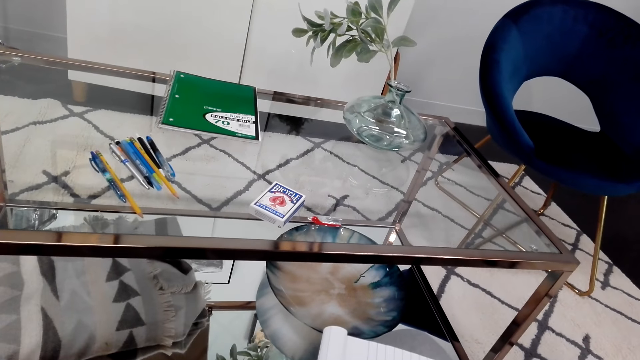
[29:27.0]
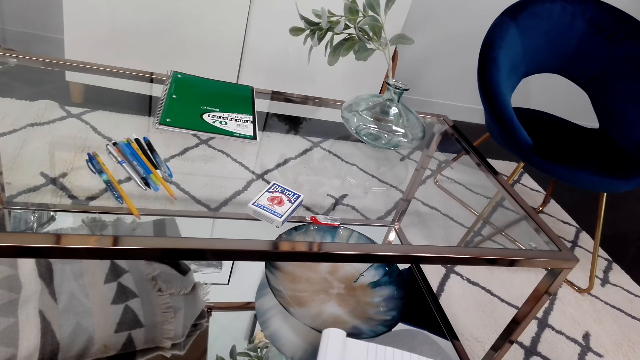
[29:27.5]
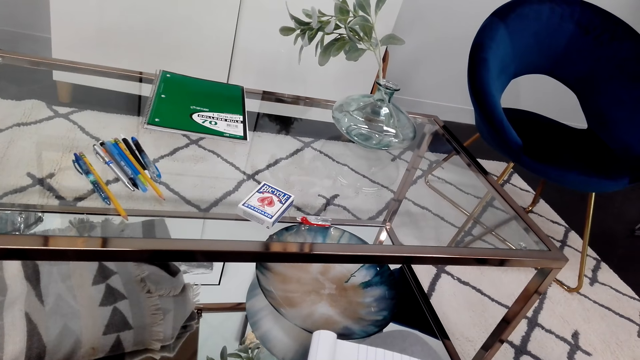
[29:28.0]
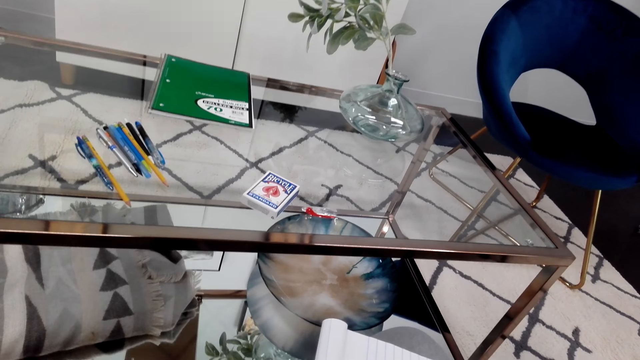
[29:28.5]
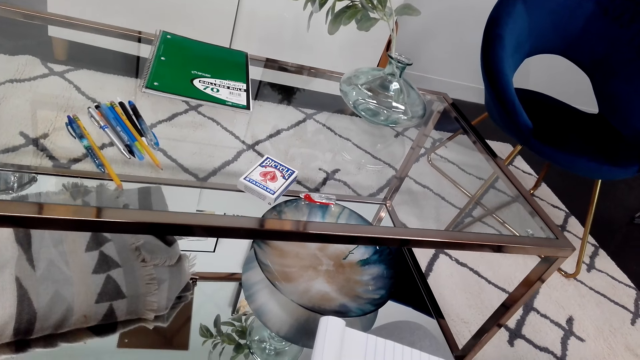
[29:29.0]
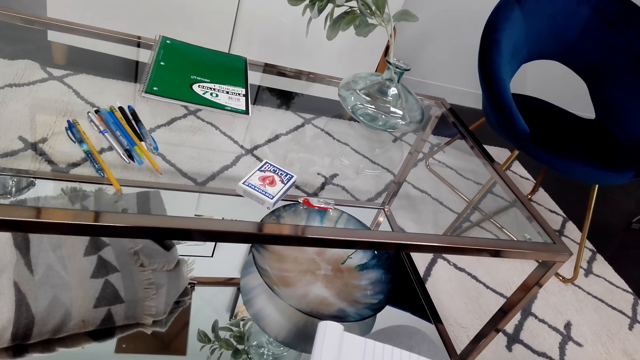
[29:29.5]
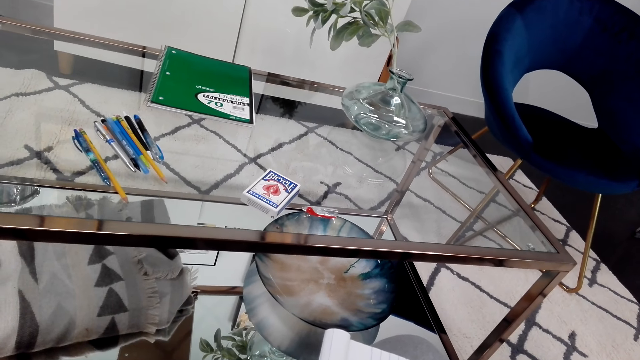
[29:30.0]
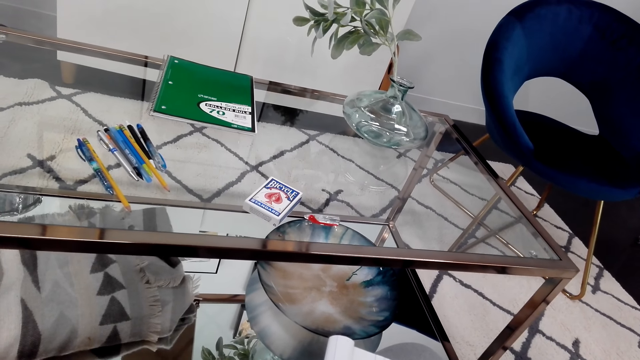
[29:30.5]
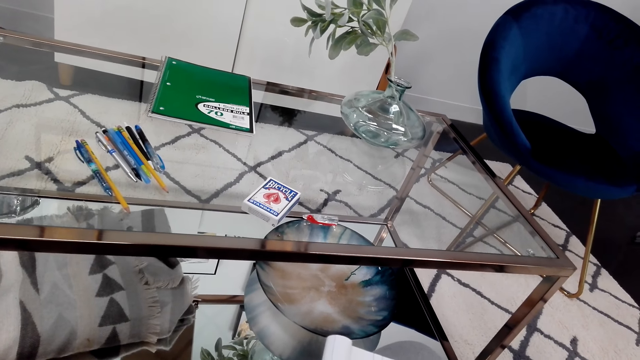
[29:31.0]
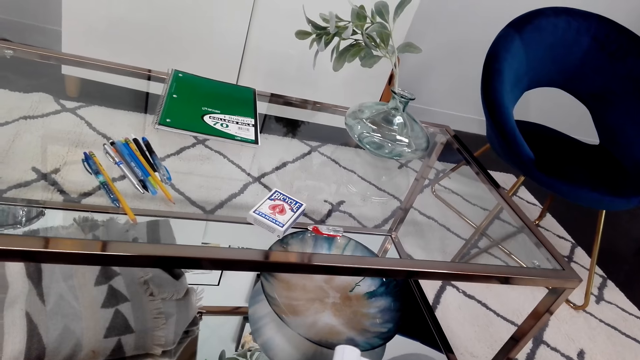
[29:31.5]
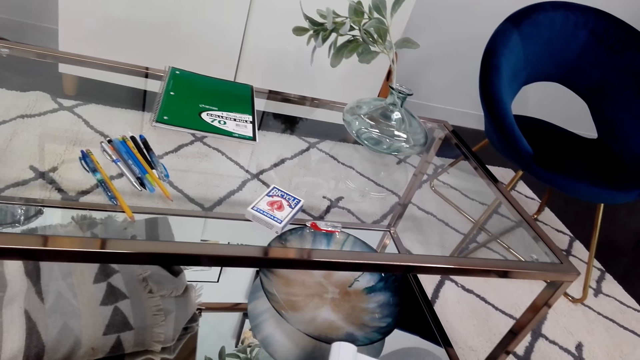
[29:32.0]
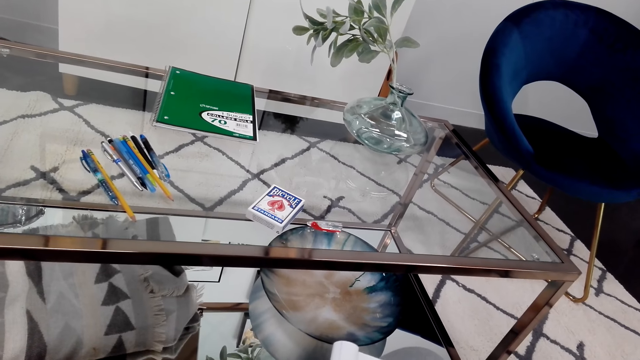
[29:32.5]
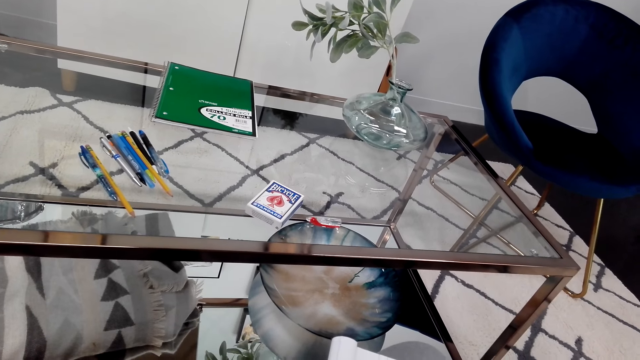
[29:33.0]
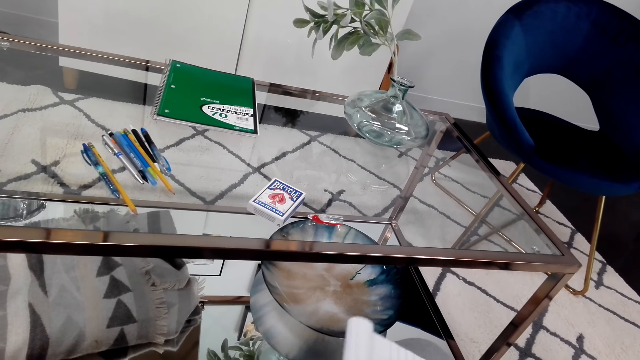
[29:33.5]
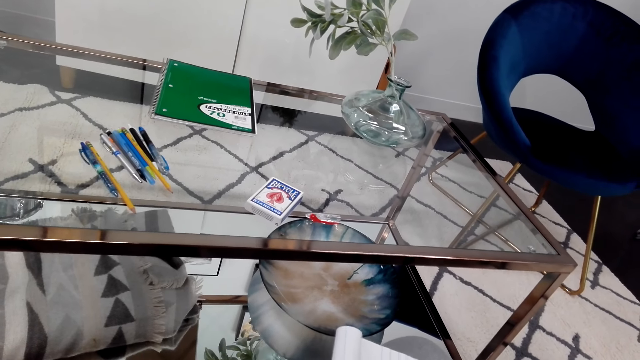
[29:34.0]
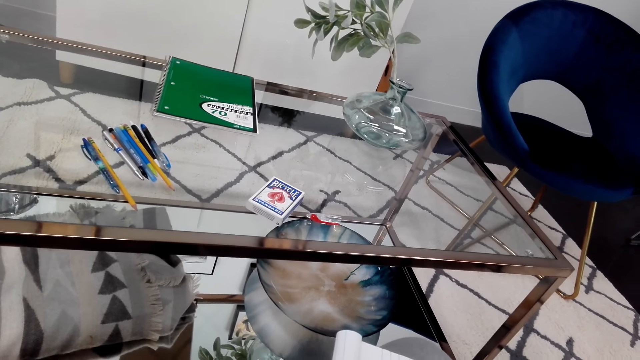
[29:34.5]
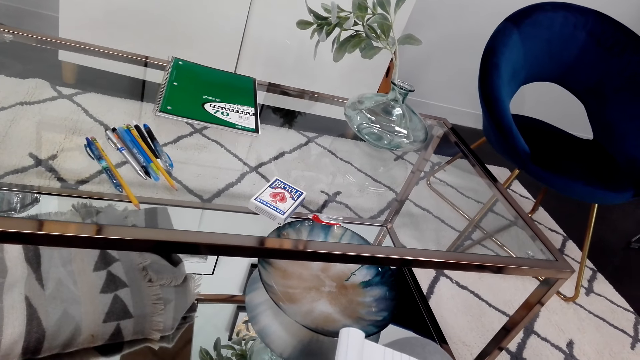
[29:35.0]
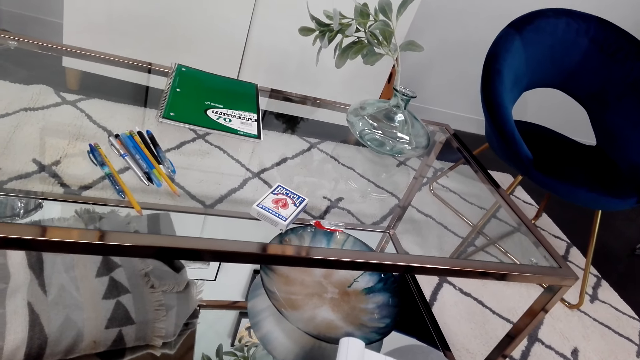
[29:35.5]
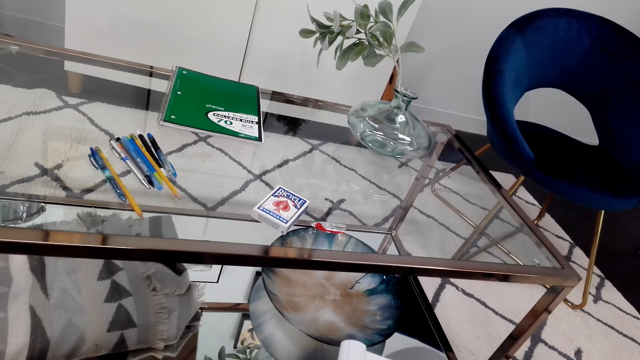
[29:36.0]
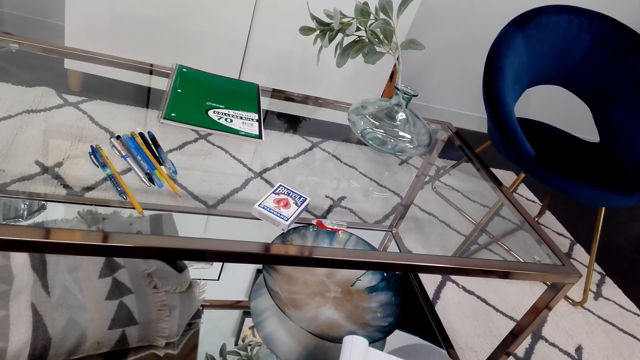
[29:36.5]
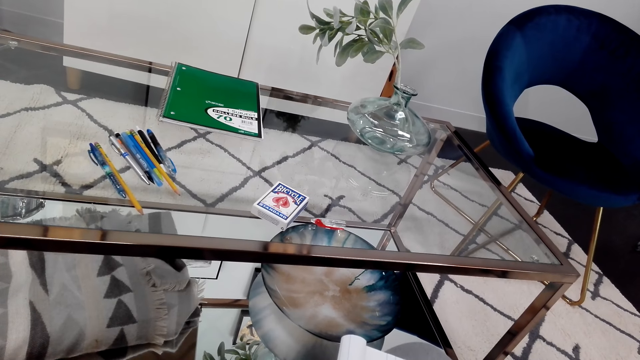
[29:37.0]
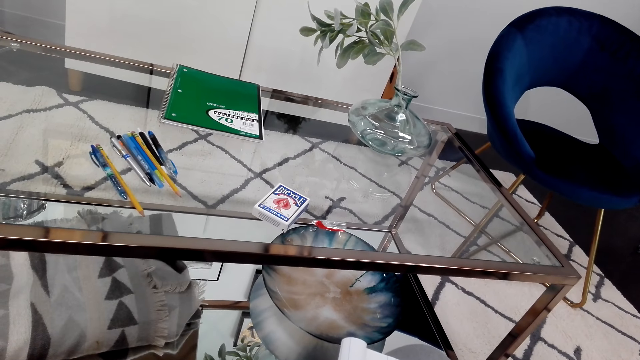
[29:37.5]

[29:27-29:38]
The camera wearer looks around.

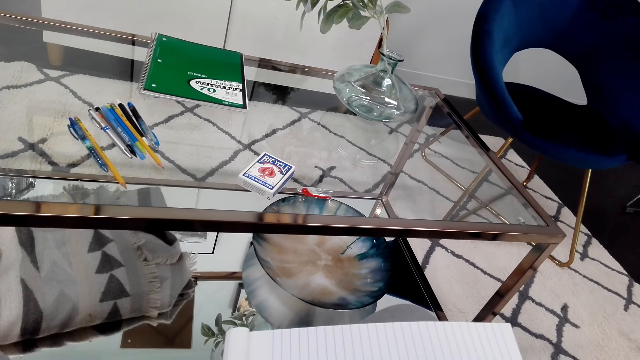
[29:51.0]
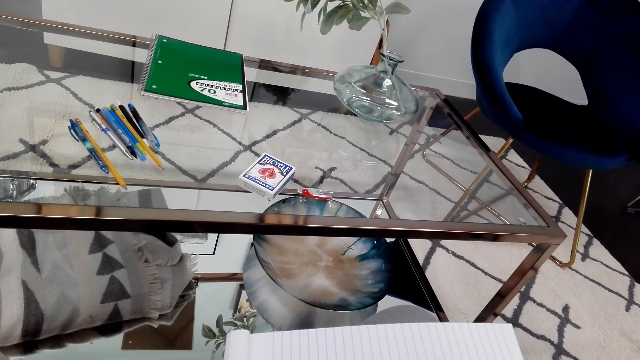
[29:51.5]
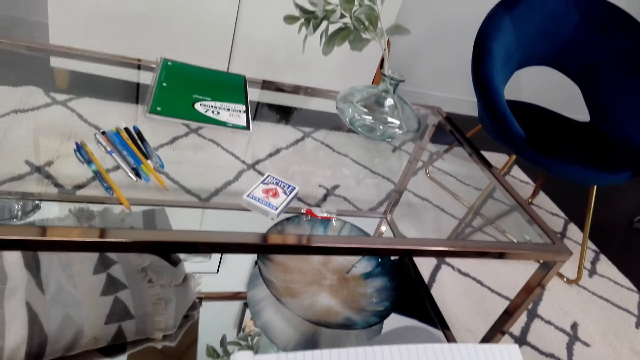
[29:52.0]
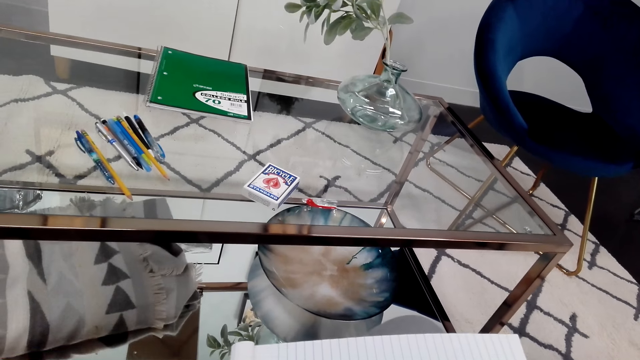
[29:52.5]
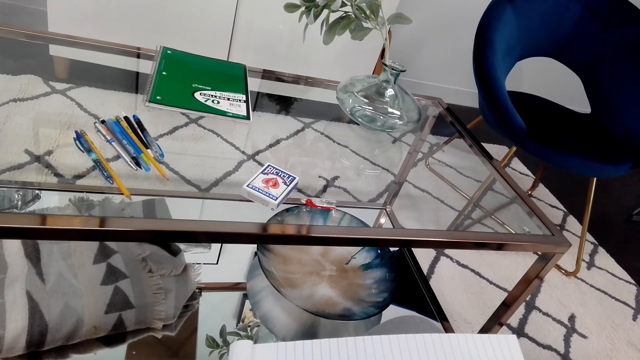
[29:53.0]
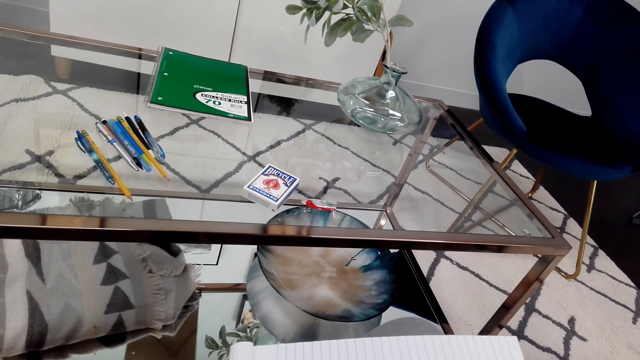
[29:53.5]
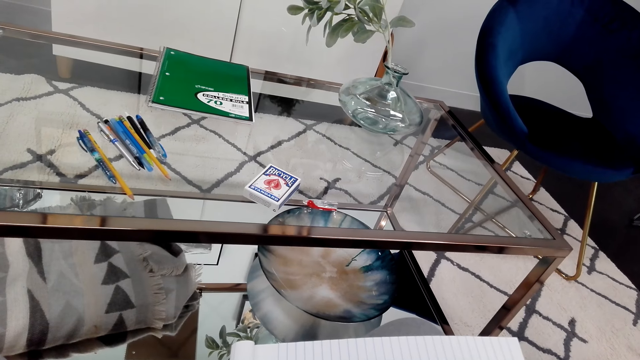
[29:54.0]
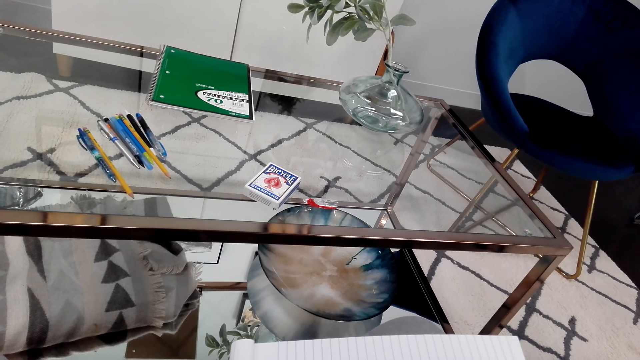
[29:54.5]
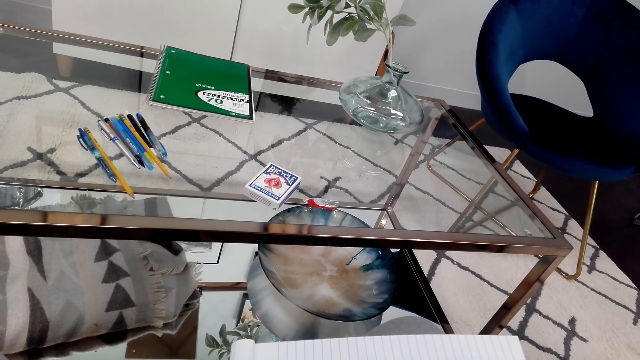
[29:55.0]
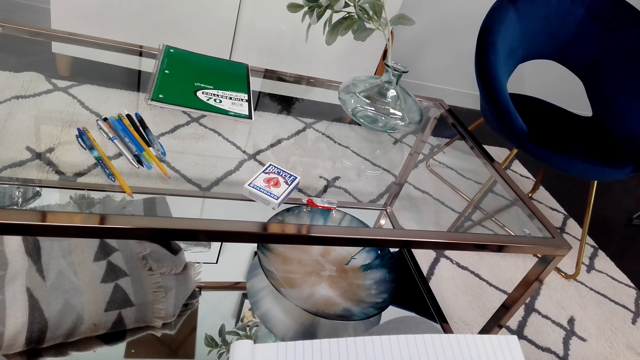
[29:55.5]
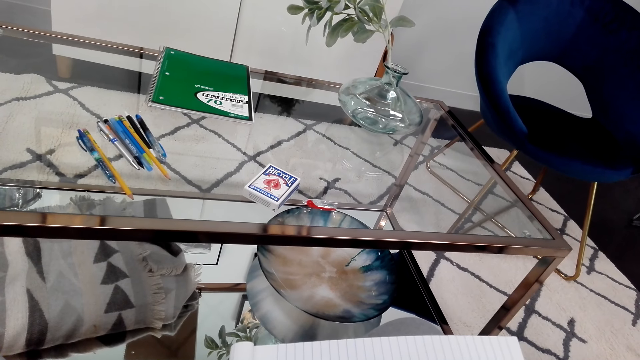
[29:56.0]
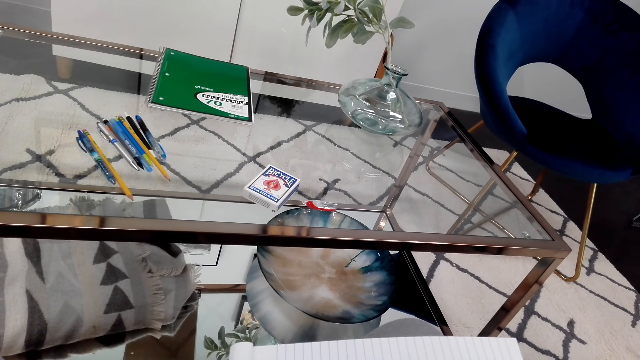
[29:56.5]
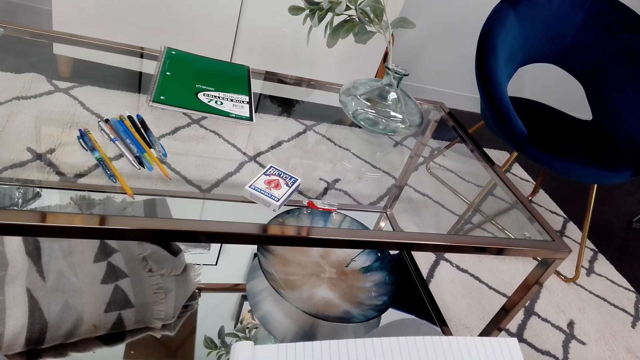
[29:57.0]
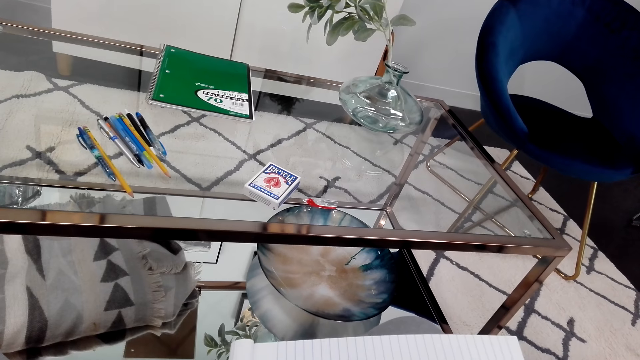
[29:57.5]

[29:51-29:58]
The camera wearer looks around.

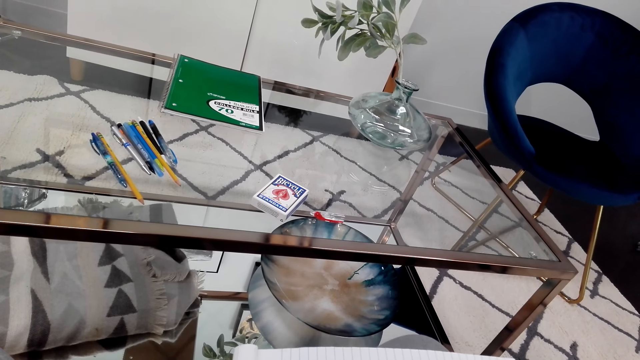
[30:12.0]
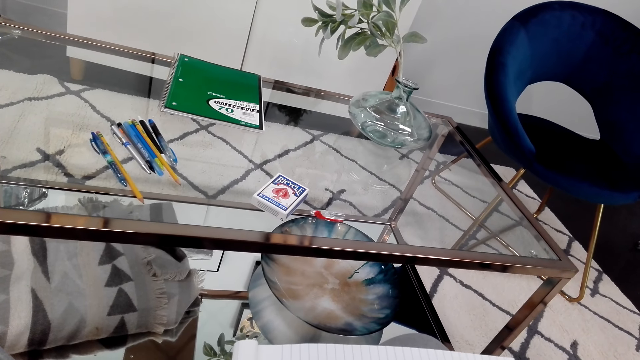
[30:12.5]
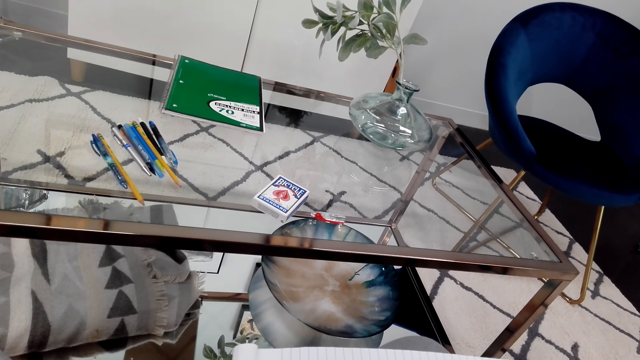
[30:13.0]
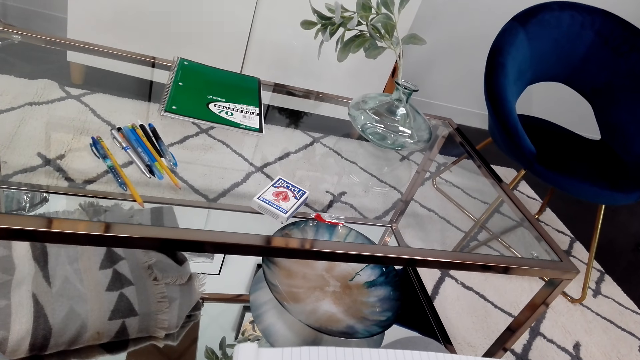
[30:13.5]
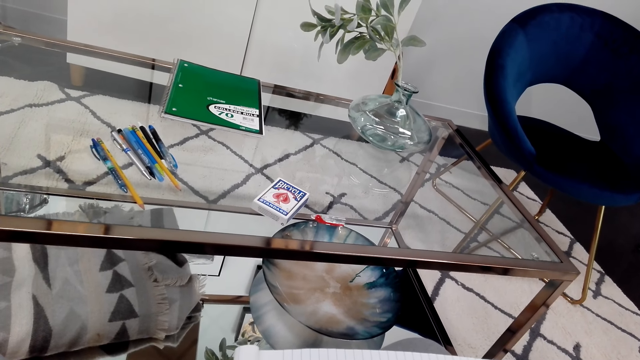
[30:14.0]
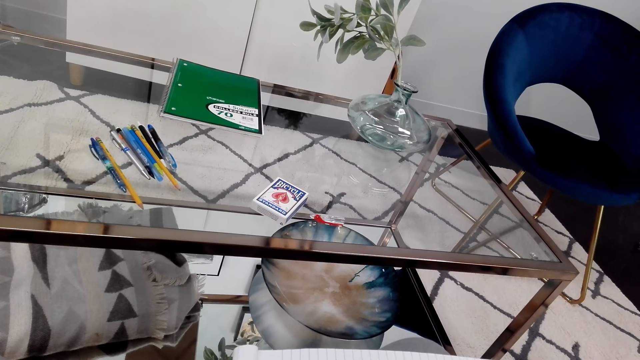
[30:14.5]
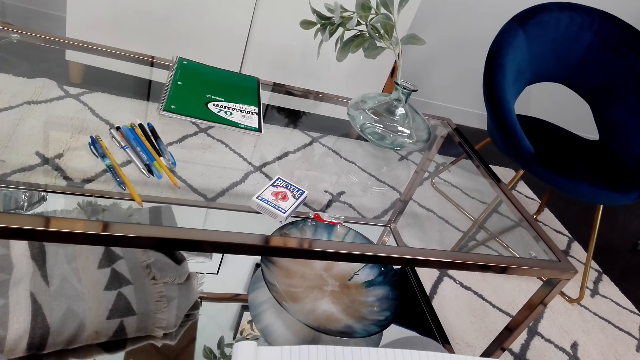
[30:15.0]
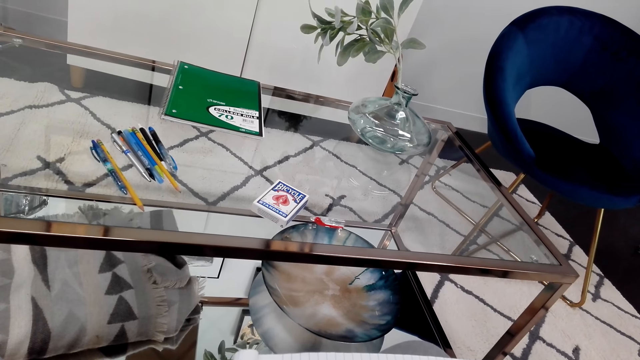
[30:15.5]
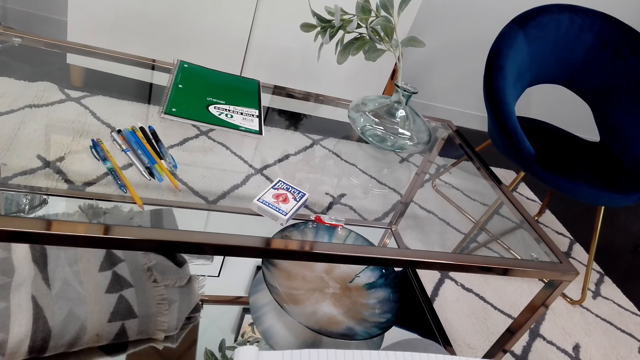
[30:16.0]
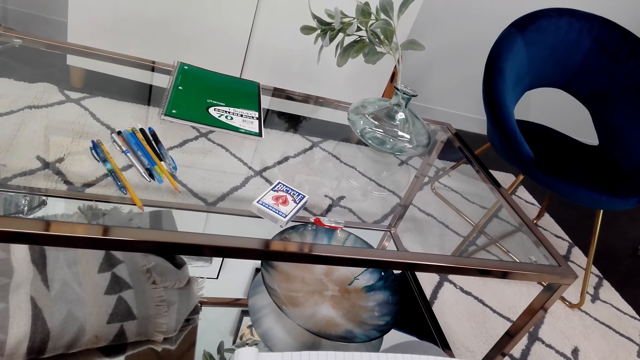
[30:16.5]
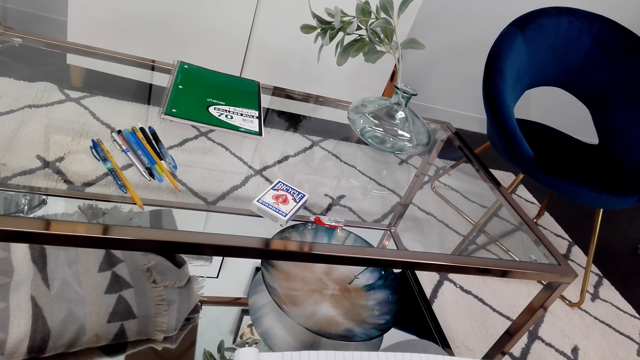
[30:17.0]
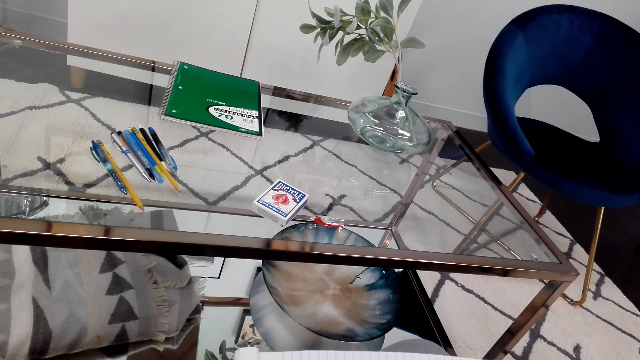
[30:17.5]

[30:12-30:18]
The camera wearer looks around.
